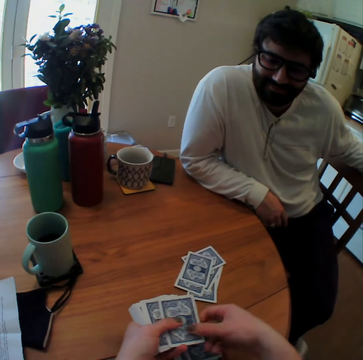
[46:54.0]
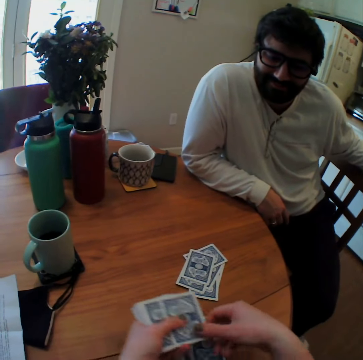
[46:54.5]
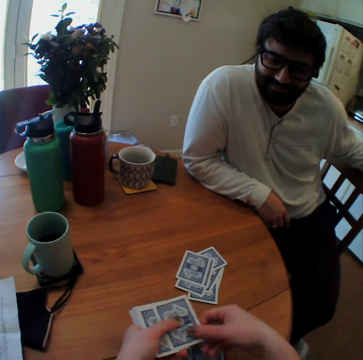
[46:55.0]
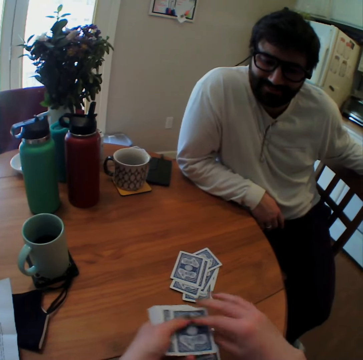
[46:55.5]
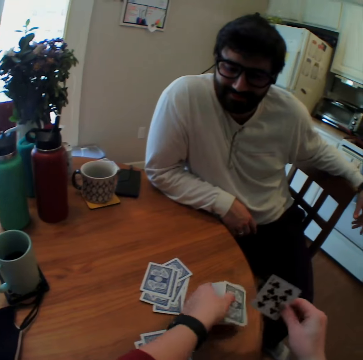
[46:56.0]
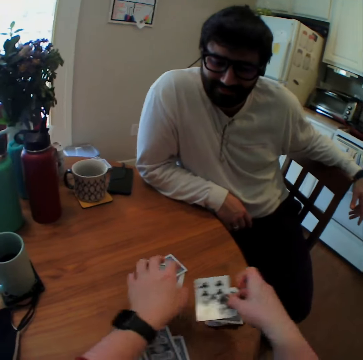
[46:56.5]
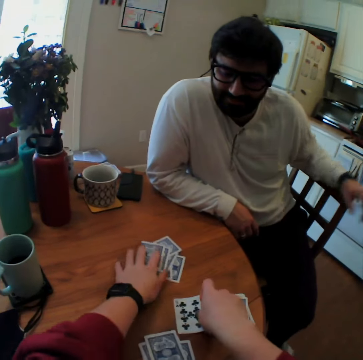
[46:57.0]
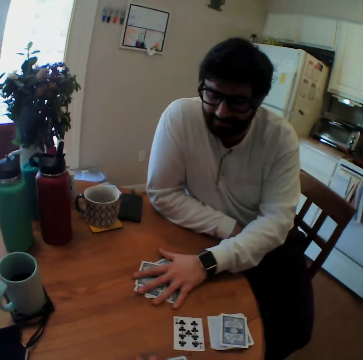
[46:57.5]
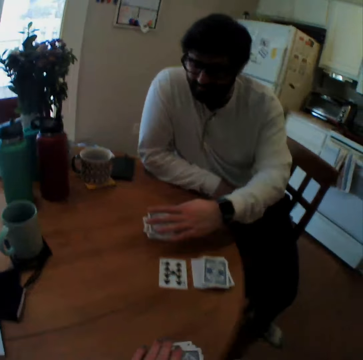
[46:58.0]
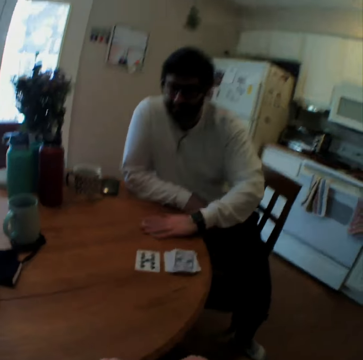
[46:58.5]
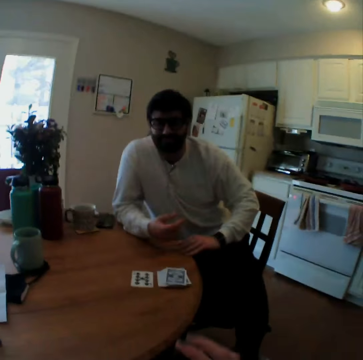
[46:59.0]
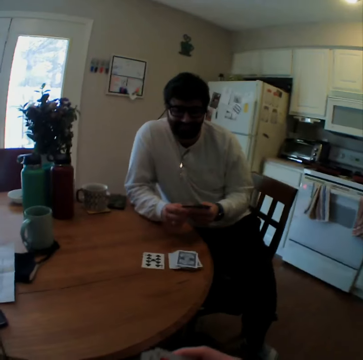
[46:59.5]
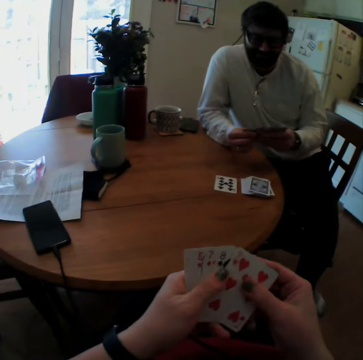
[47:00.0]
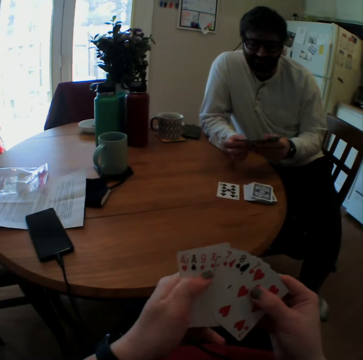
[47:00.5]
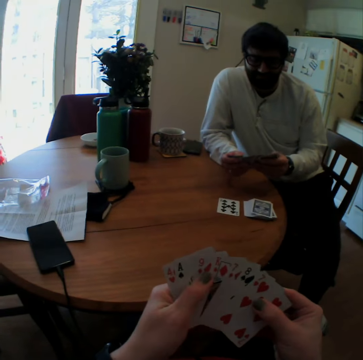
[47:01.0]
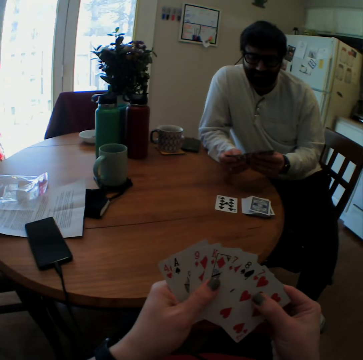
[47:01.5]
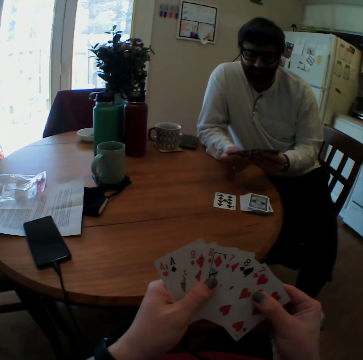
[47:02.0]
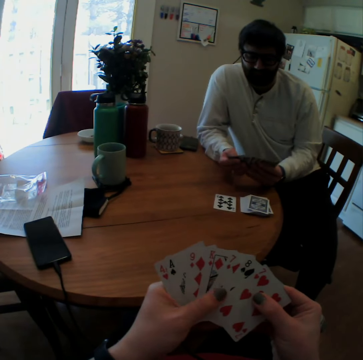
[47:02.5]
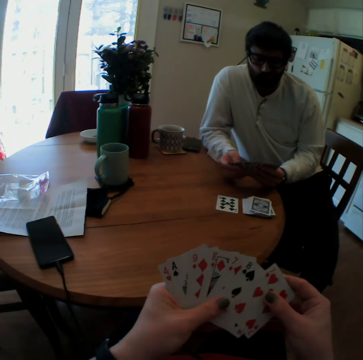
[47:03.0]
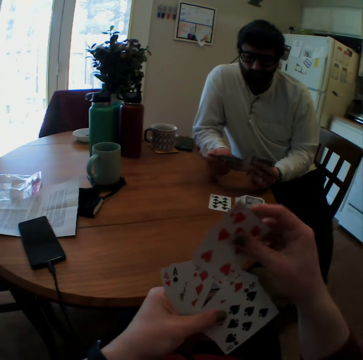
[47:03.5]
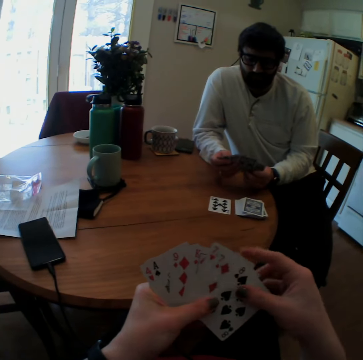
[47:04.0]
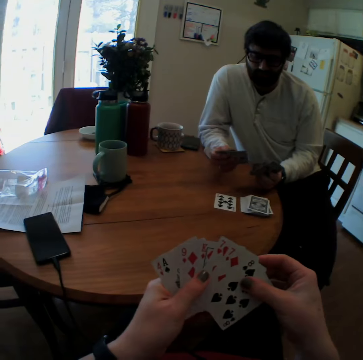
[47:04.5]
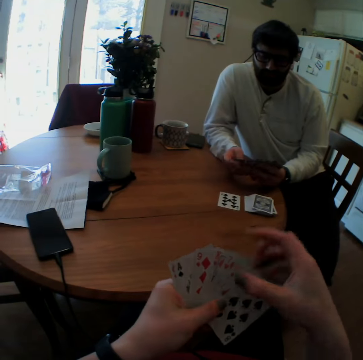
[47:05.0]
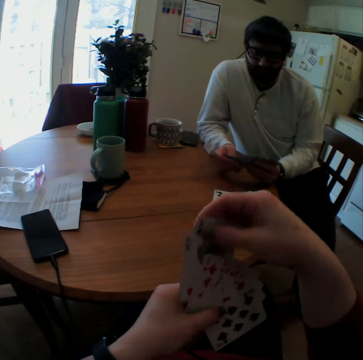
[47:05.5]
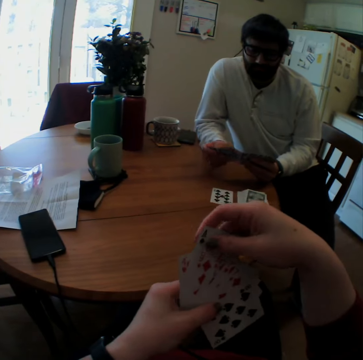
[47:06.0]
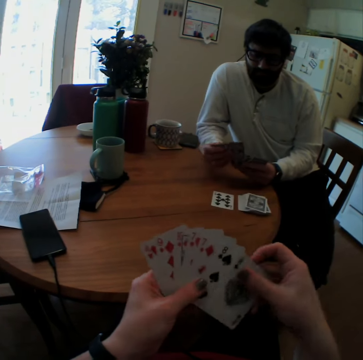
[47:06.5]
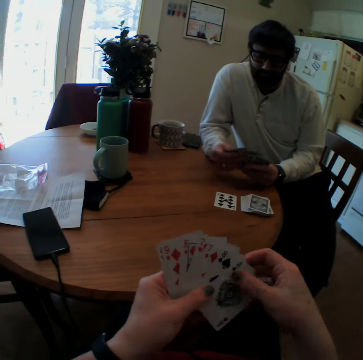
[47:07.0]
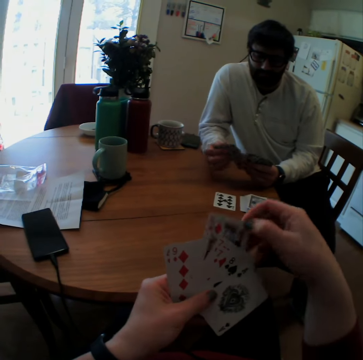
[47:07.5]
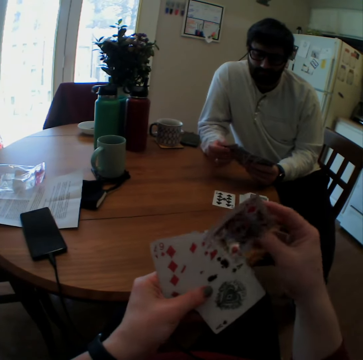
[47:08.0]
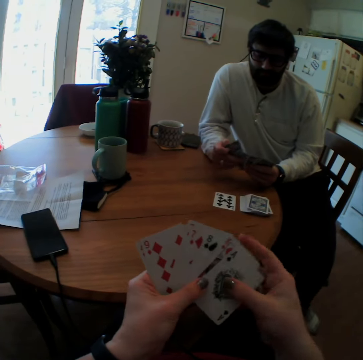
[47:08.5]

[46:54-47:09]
The camera wearer puts cards on the table and passes the cards to a man. The man moves the card and picks the cards. The camera wearer looks at the cards. They shuffle the cards. The man shuffles the cards.

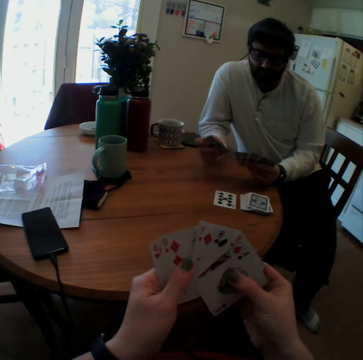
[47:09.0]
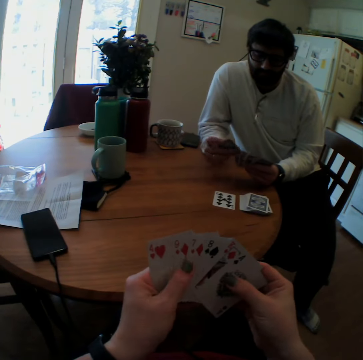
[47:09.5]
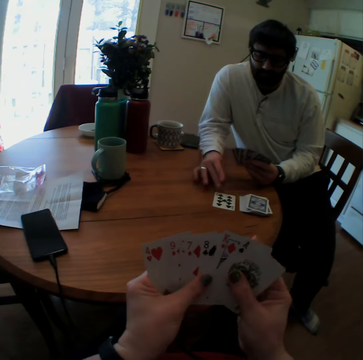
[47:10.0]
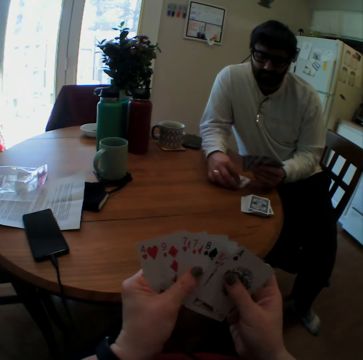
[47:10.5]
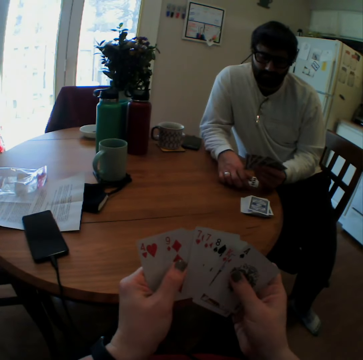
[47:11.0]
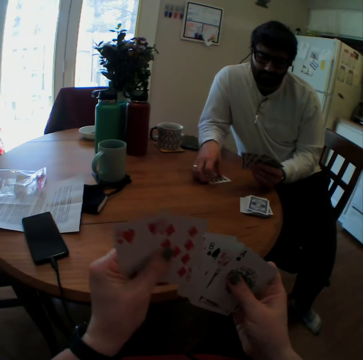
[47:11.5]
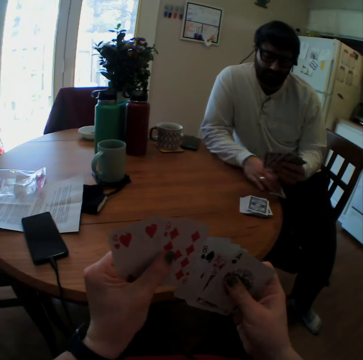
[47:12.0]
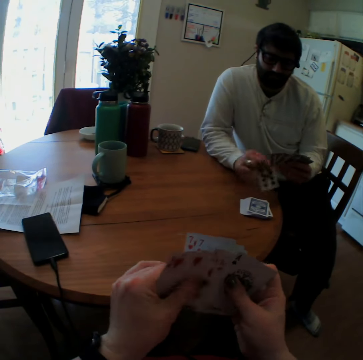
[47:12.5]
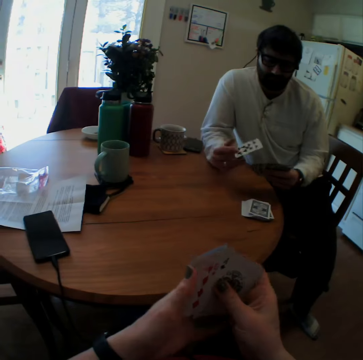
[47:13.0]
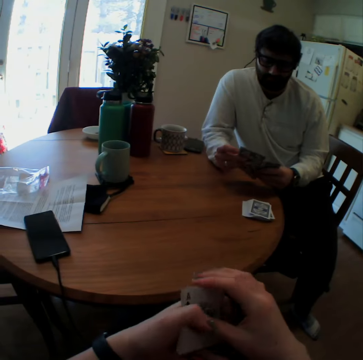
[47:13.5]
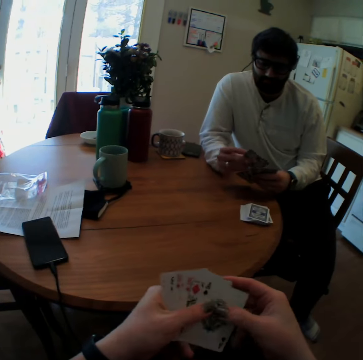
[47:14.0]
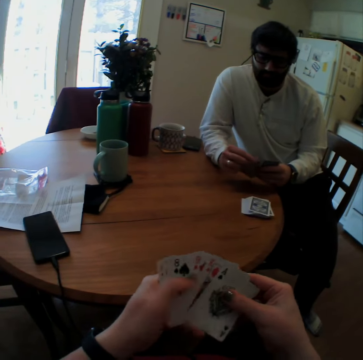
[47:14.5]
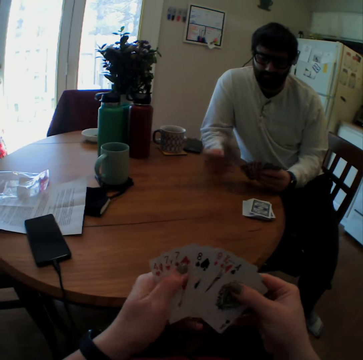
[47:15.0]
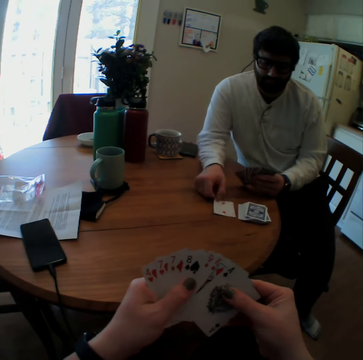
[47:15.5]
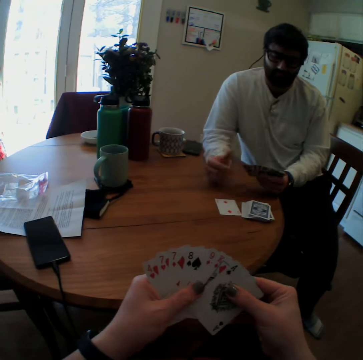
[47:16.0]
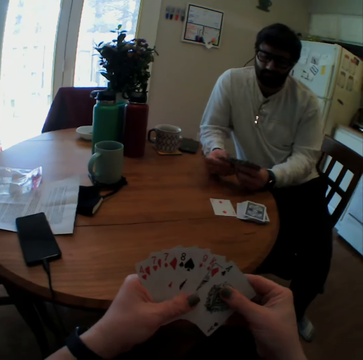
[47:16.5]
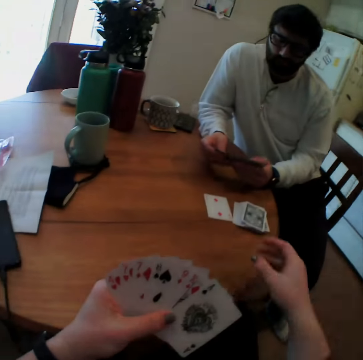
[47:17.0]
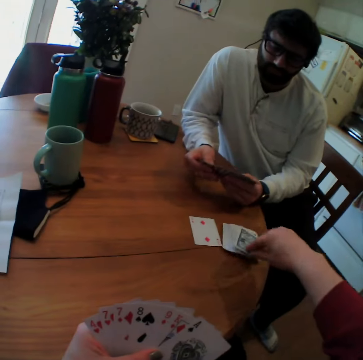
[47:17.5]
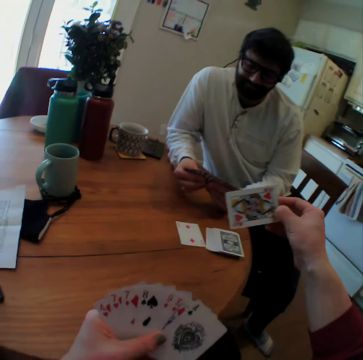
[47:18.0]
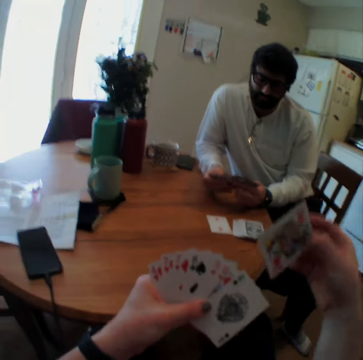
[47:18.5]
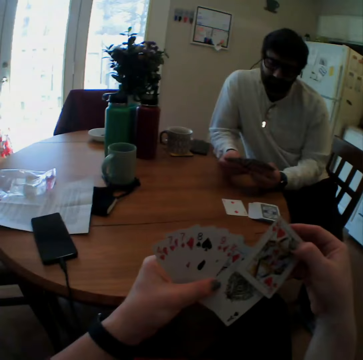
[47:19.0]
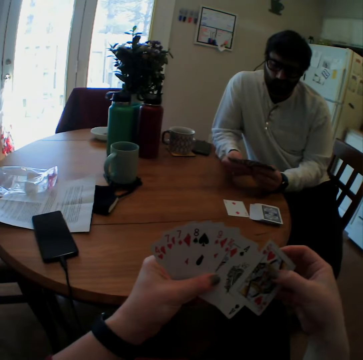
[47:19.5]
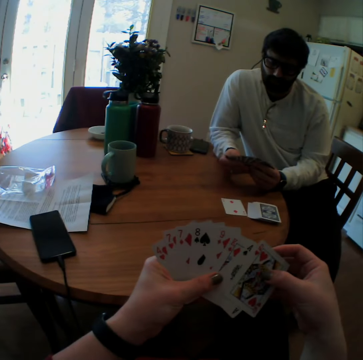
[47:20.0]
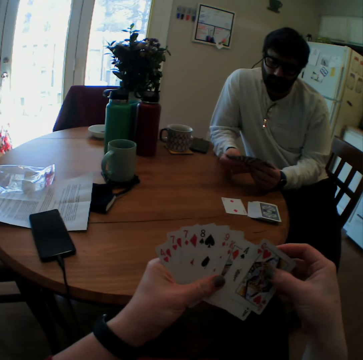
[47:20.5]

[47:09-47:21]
A man picks the card. The man plays and puts the cup on the table. The camera wearer picks the cards.

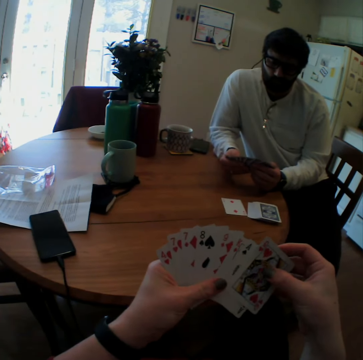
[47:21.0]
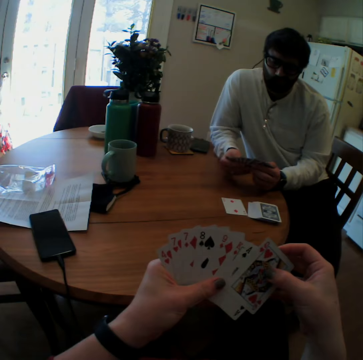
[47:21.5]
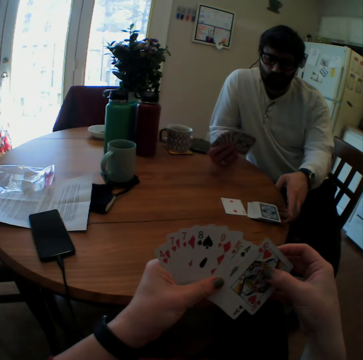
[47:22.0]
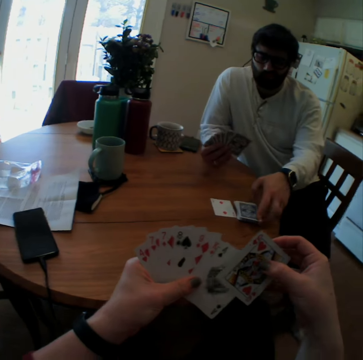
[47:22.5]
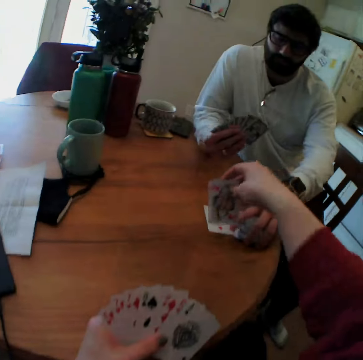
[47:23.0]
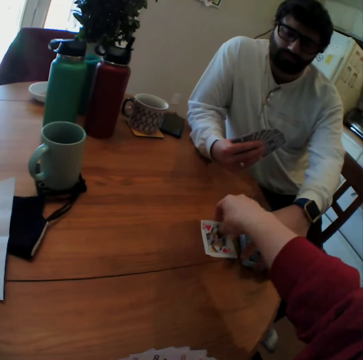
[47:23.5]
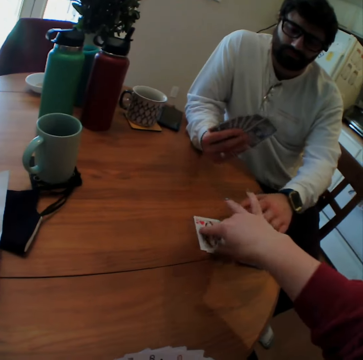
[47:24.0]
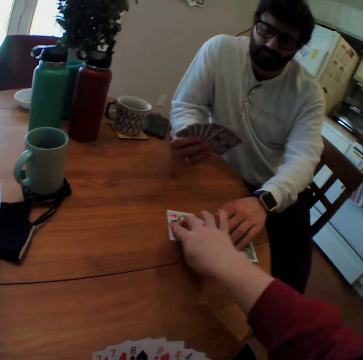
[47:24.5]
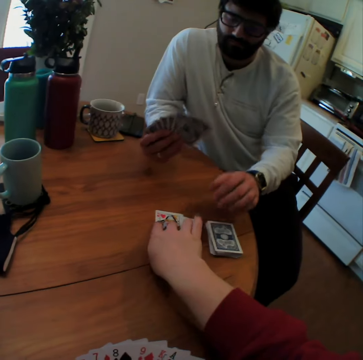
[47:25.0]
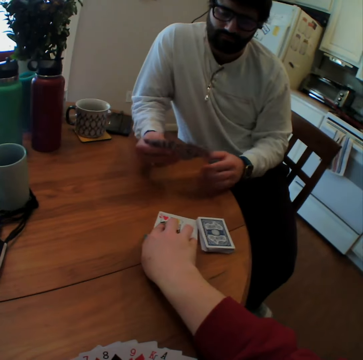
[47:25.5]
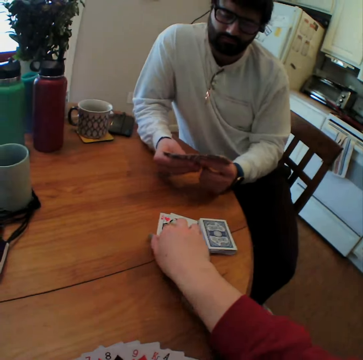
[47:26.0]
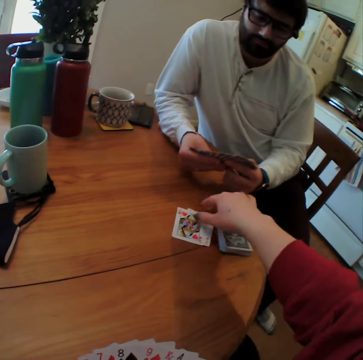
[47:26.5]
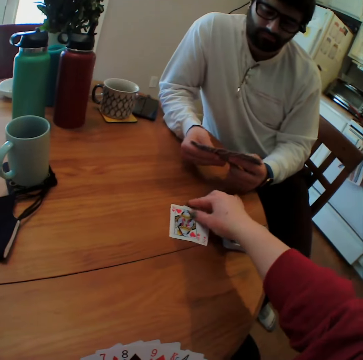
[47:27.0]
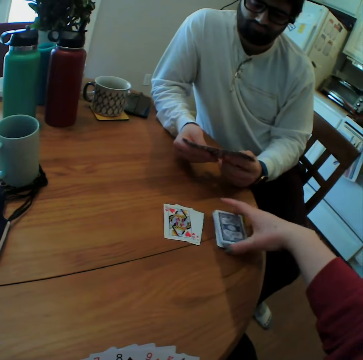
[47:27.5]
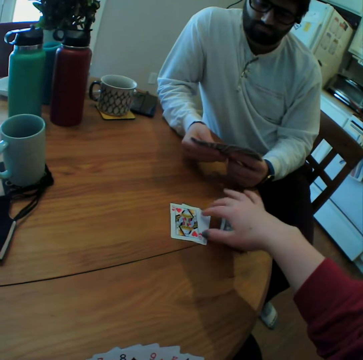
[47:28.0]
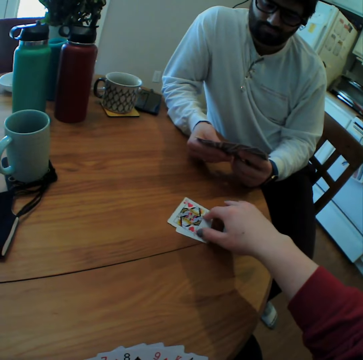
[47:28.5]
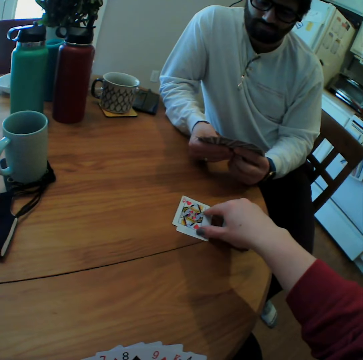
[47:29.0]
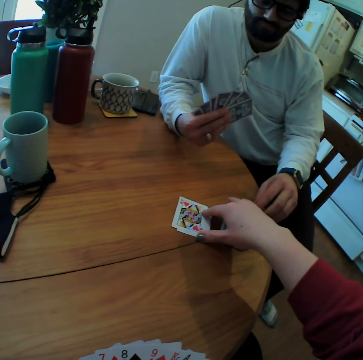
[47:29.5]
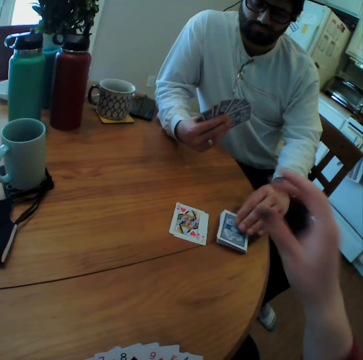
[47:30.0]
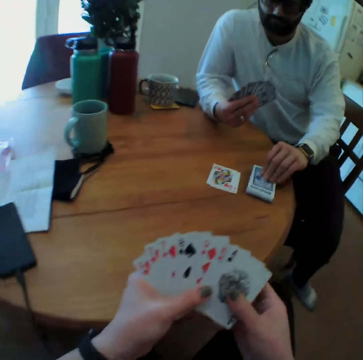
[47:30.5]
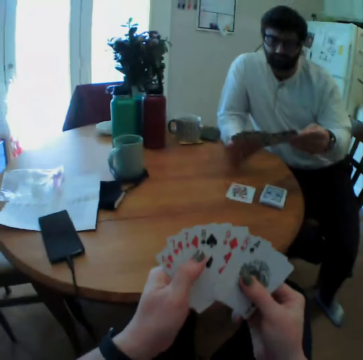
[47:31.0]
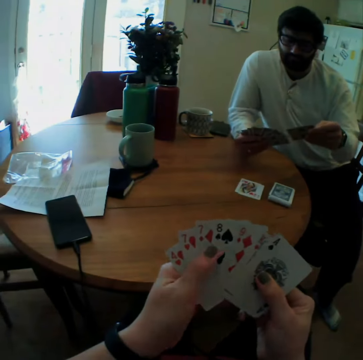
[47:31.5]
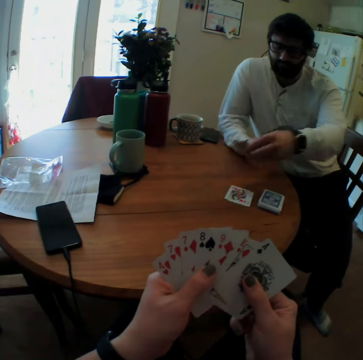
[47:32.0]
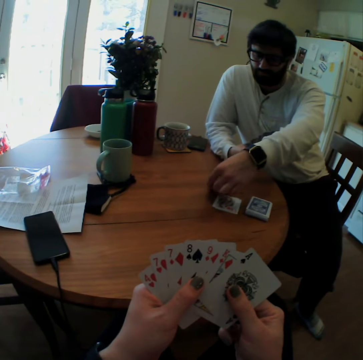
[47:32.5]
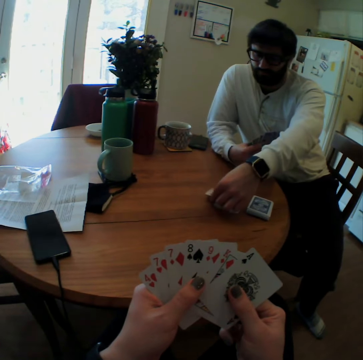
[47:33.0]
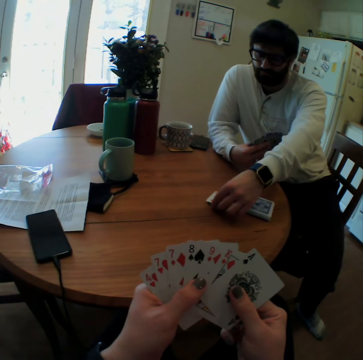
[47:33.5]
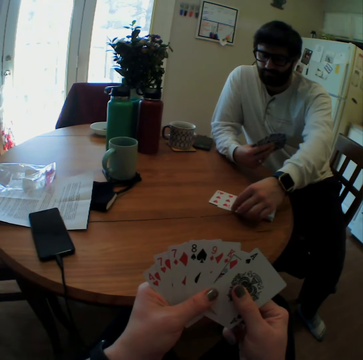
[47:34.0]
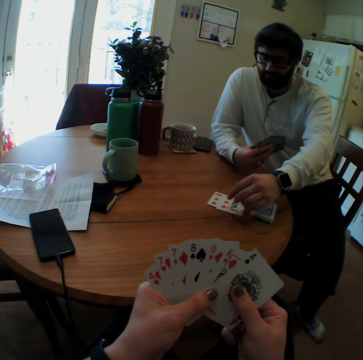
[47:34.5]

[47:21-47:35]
The camera wearer plays. They put the cards on the table. A man picks the card. The man plays.
